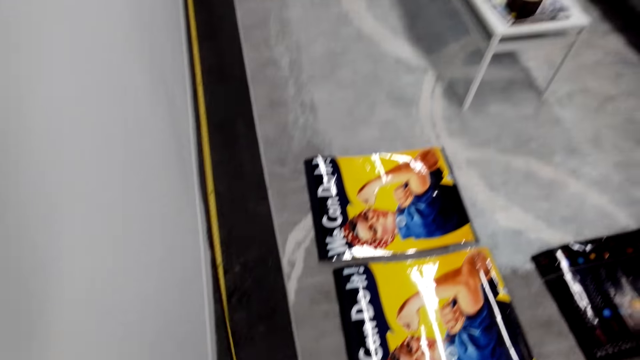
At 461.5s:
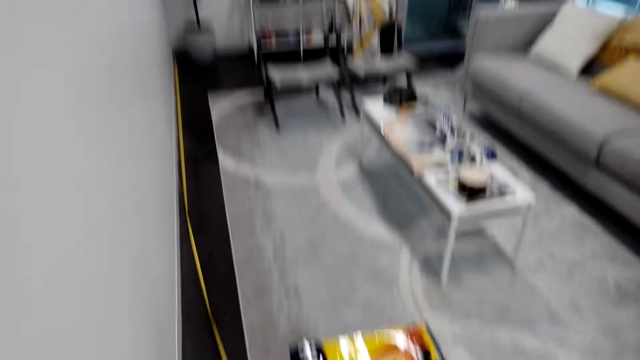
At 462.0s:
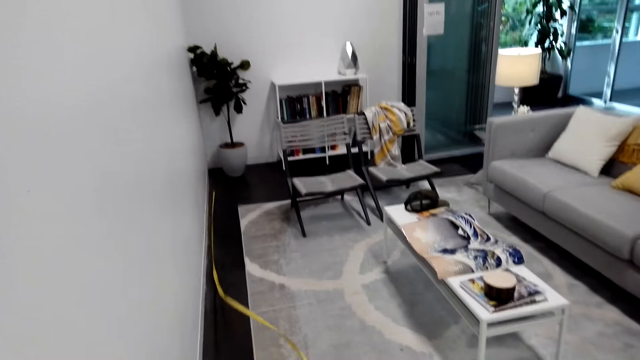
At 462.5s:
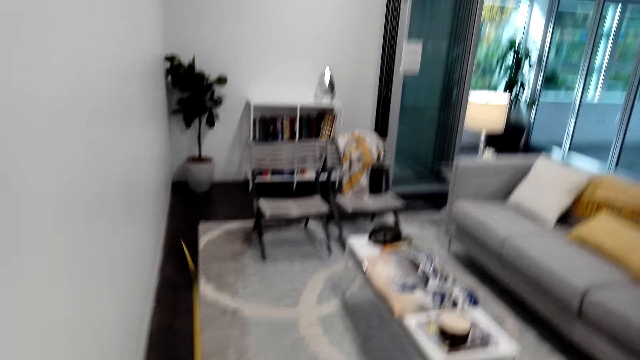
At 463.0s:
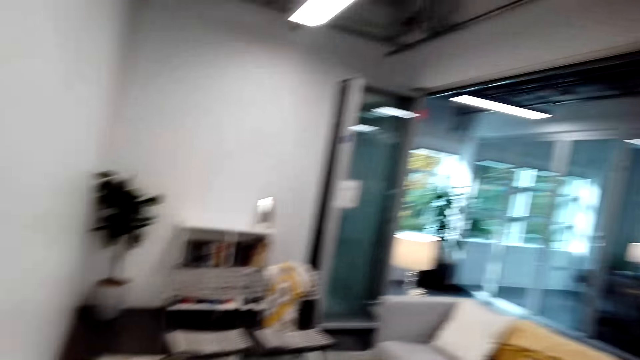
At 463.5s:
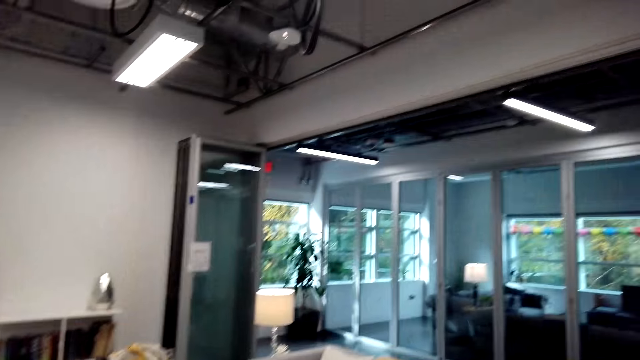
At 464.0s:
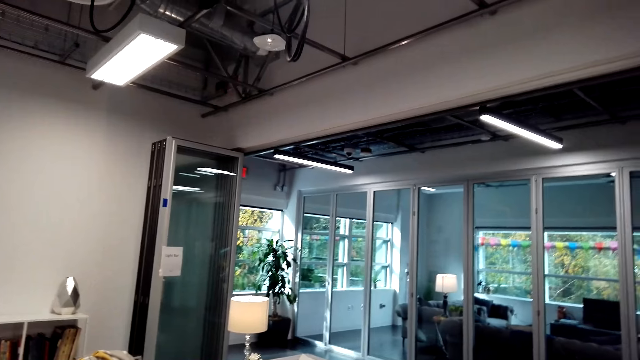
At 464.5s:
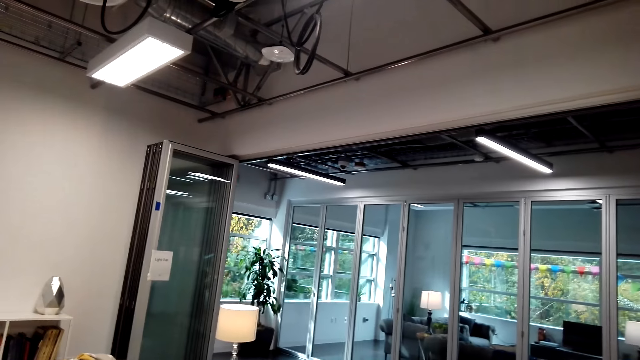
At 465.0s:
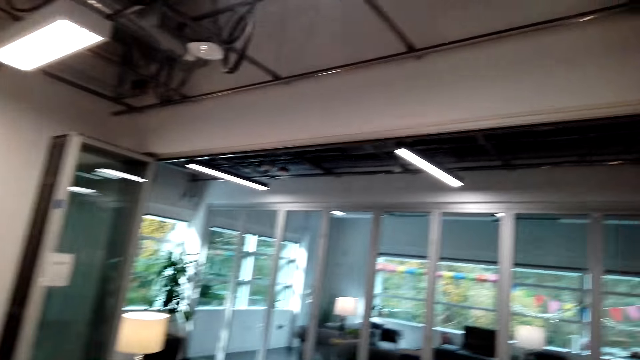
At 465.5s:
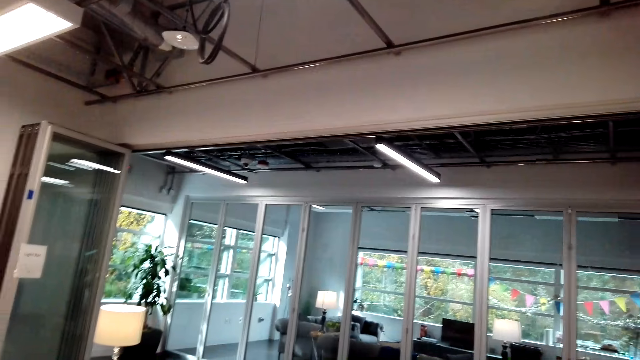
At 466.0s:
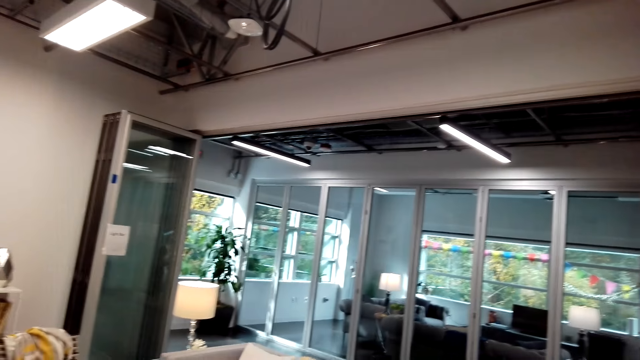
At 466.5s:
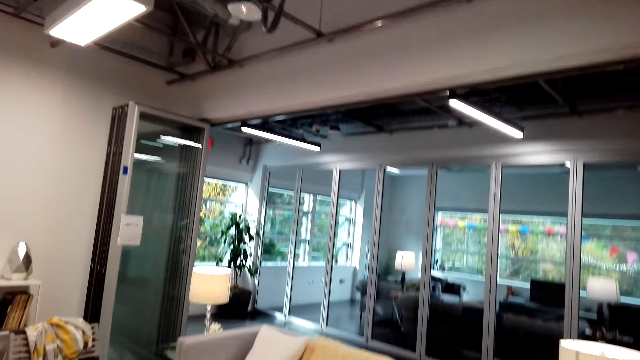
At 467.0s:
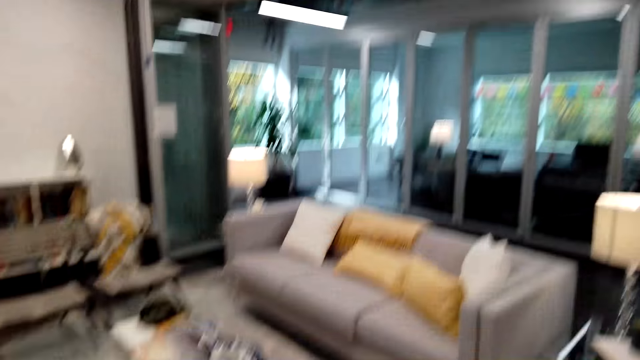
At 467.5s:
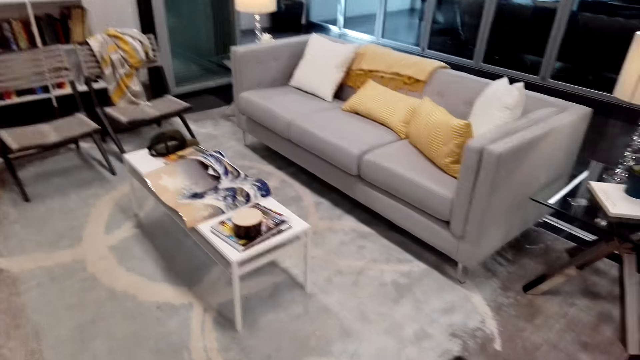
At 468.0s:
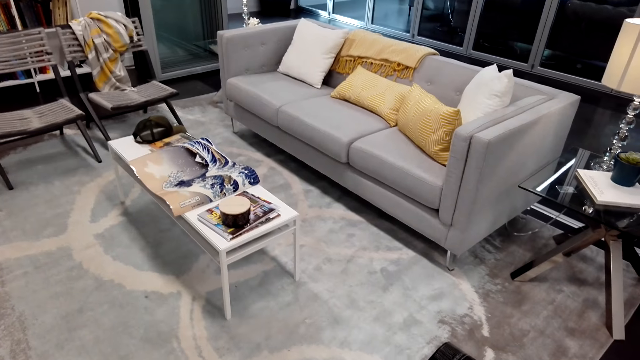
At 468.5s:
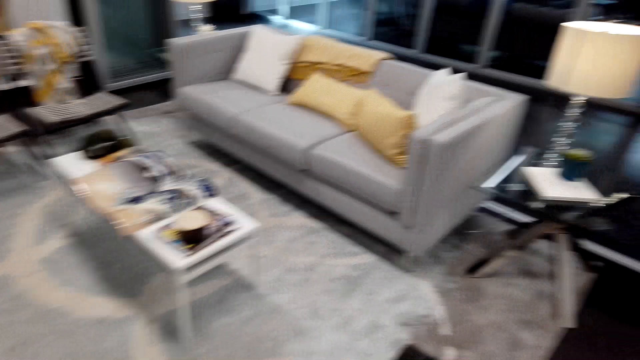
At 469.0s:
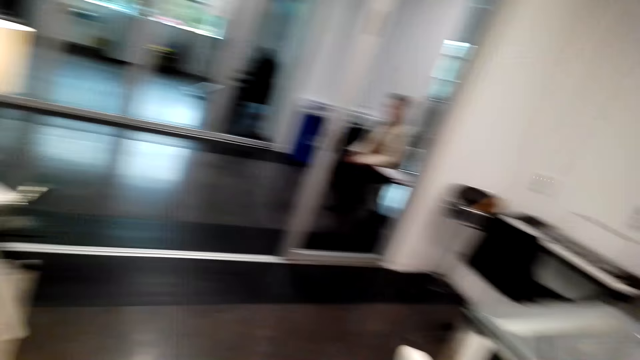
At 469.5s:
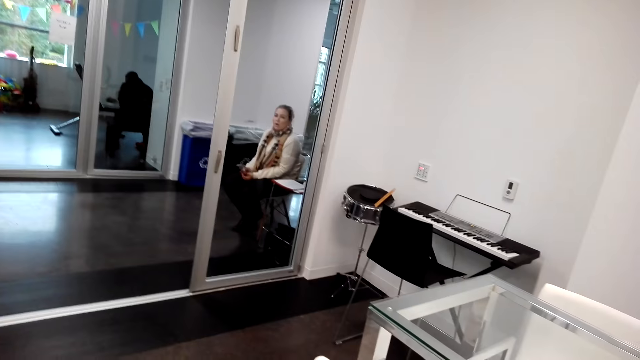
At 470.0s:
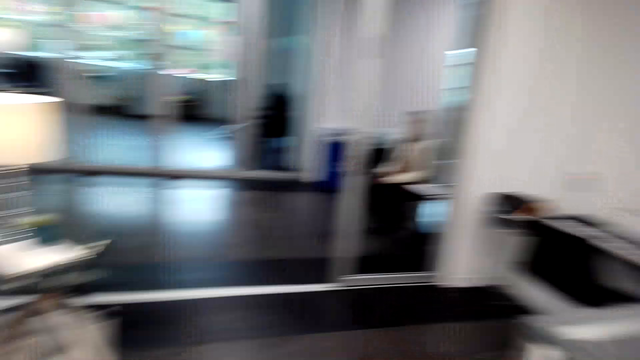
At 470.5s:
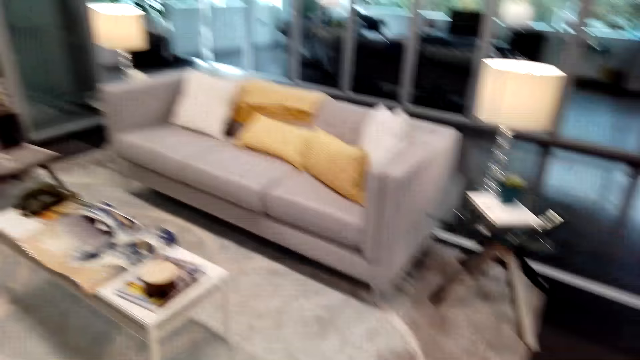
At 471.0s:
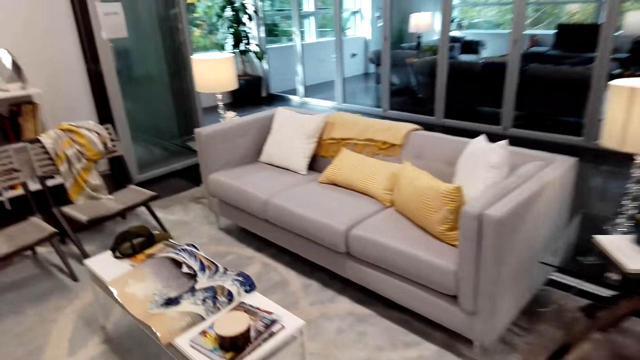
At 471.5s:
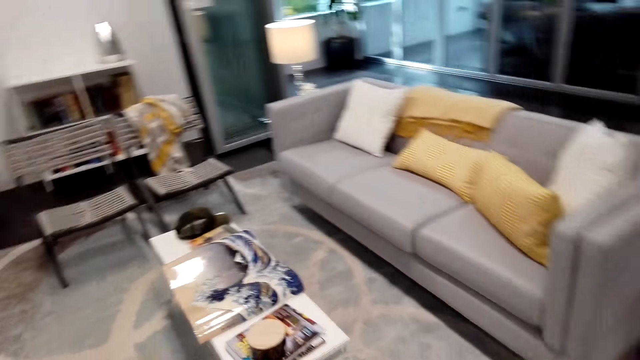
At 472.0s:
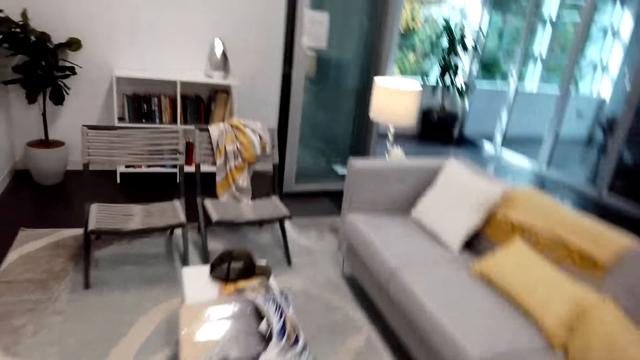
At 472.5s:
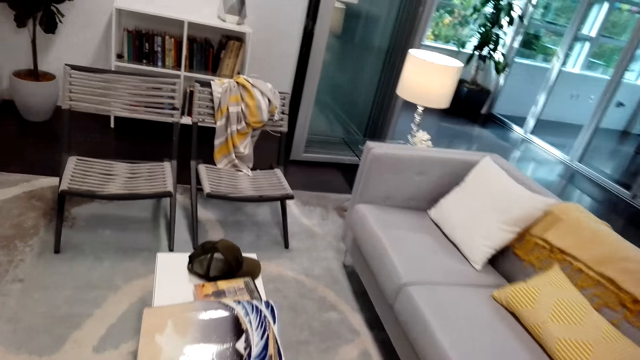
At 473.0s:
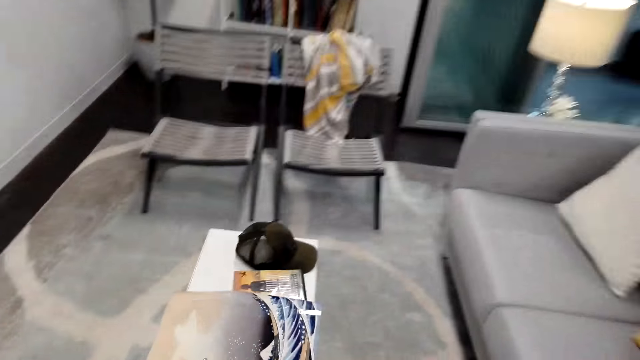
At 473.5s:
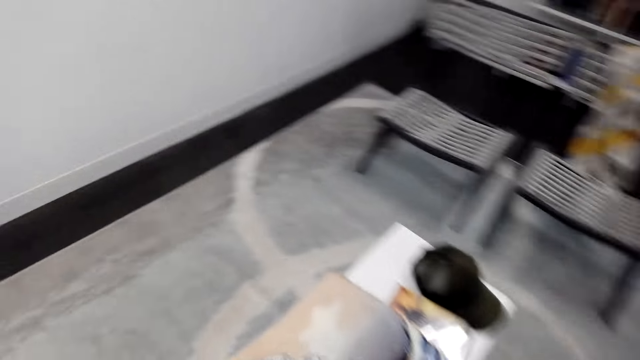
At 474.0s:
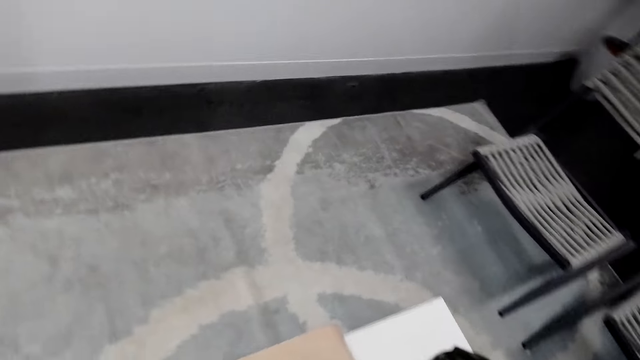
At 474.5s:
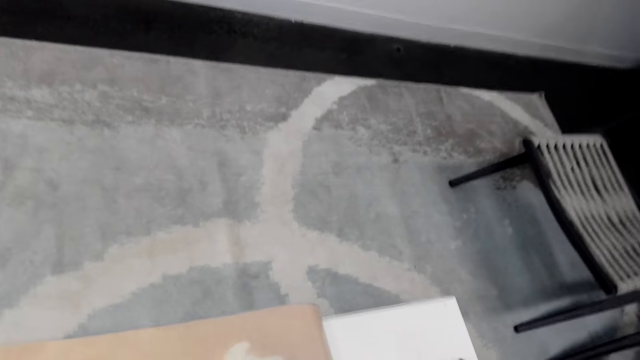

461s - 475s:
The camera wearer folds the tape measure. A woman sits on the chair. The camera wearer interacts with the woman. They walk at the house.

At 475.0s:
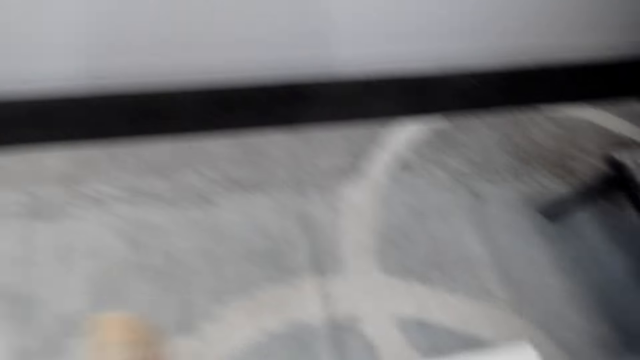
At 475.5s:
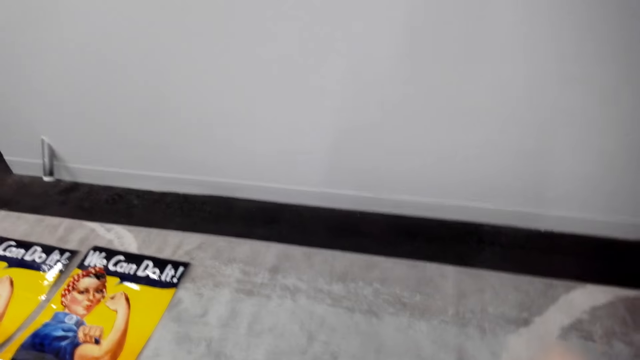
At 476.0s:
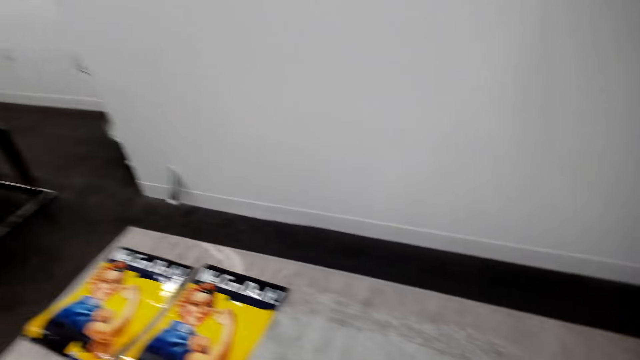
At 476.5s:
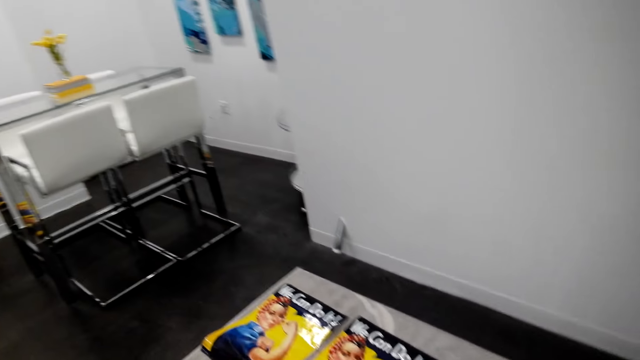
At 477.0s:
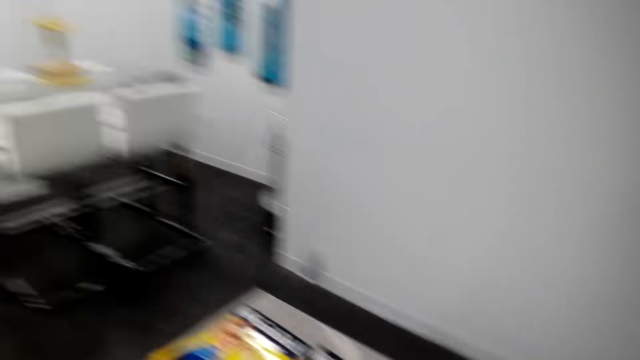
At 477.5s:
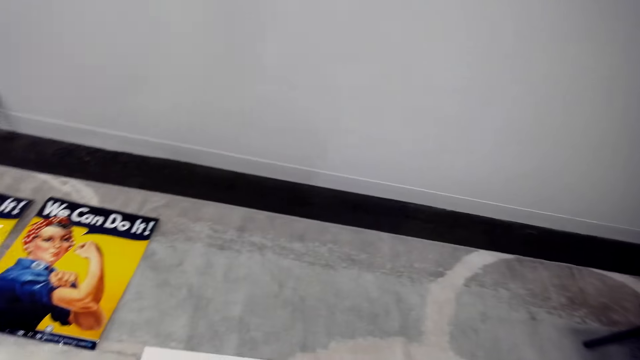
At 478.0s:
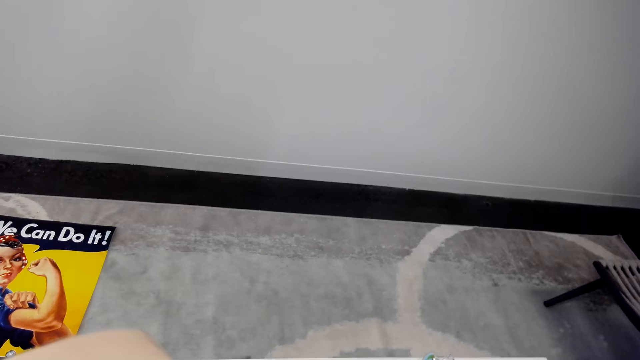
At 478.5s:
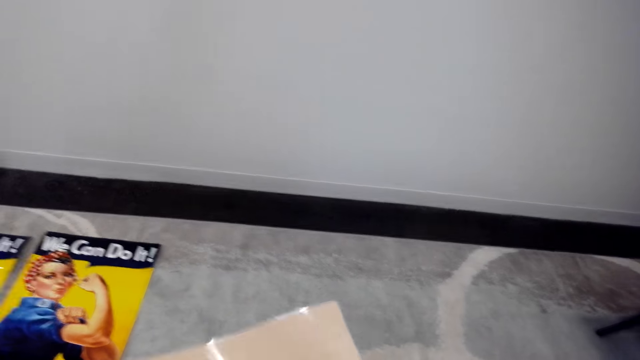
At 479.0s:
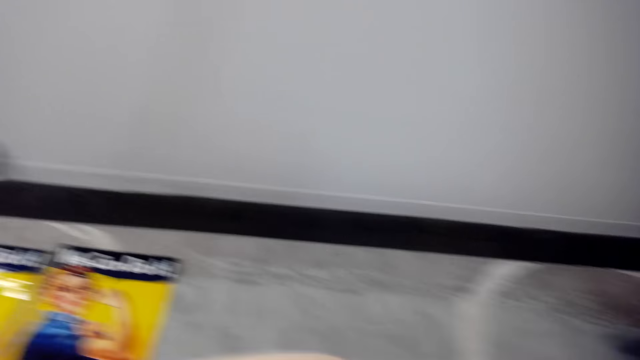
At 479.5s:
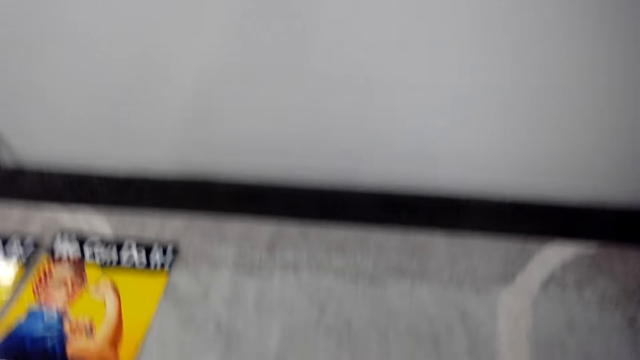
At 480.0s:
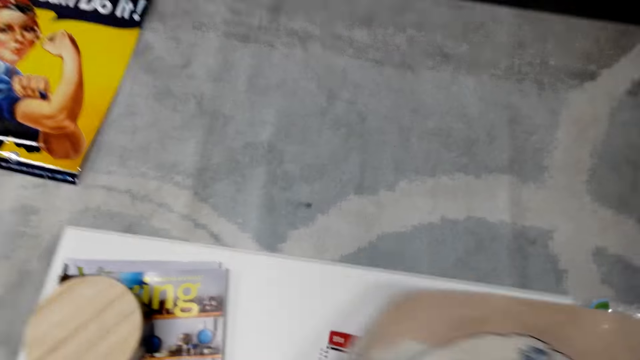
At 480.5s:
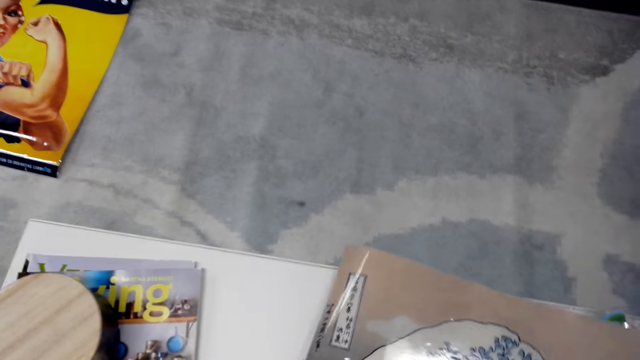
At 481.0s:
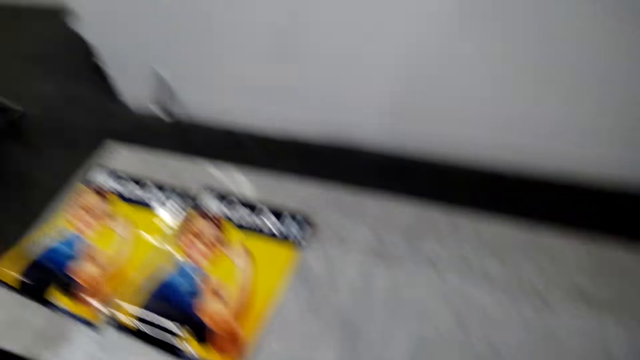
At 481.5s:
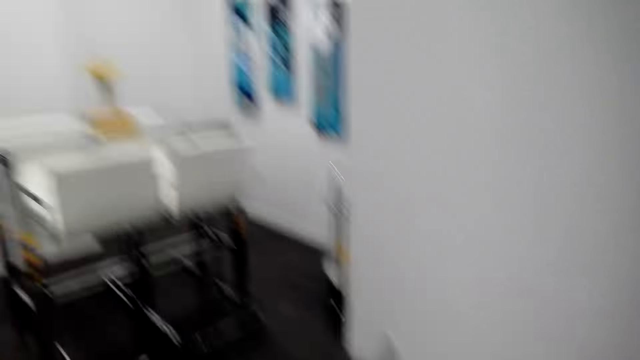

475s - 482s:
The camera wearer moves around the house. They hold wall art.
